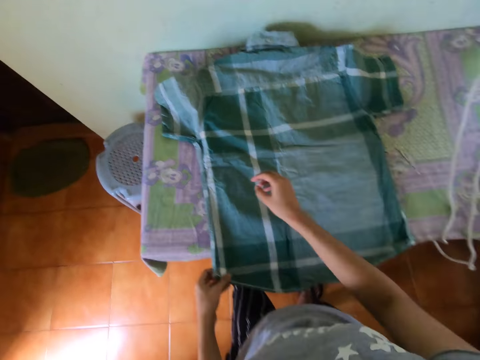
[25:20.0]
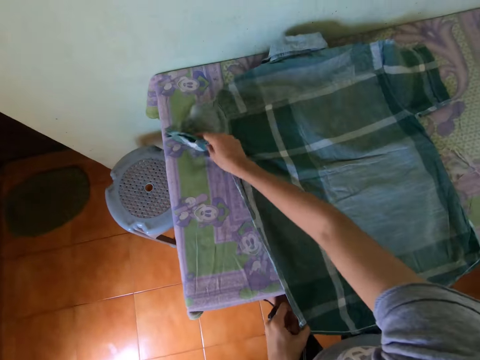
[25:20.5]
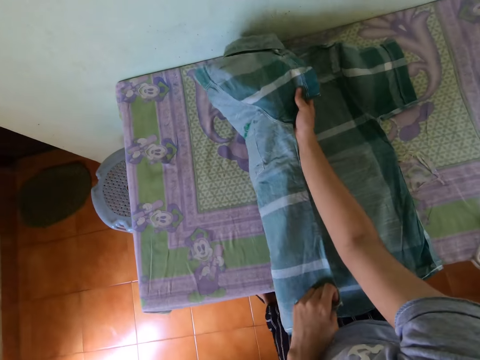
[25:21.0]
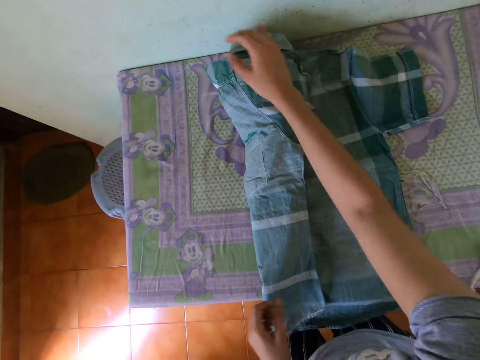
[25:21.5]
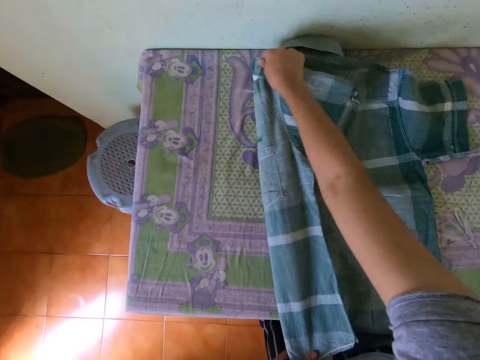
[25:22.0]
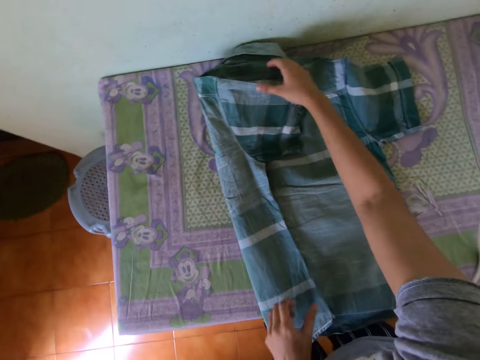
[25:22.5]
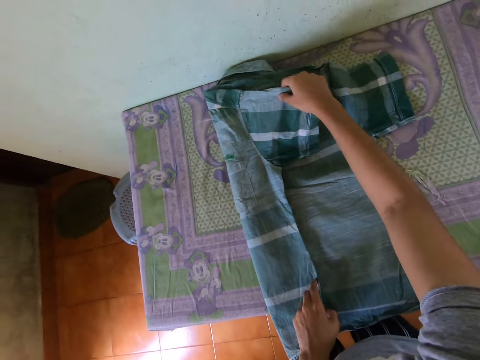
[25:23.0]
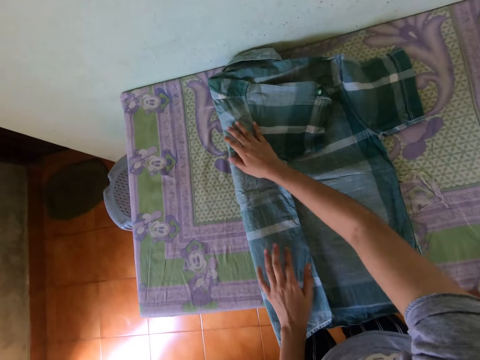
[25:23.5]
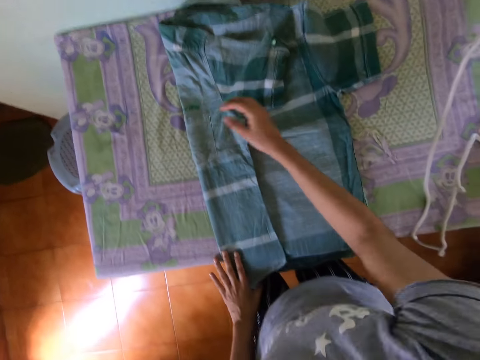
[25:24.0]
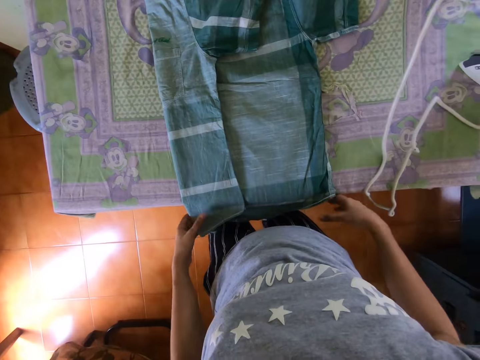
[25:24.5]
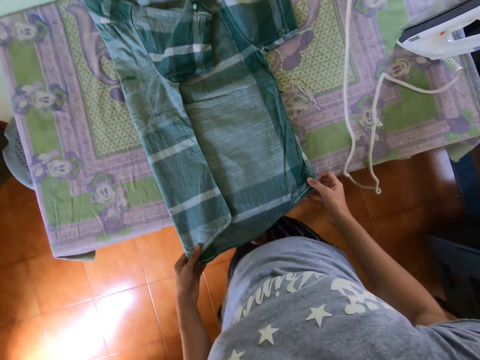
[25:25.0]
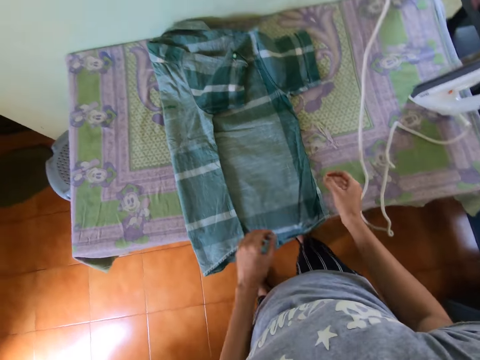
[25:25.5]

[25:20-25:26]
The camera wearer folds the shirt.

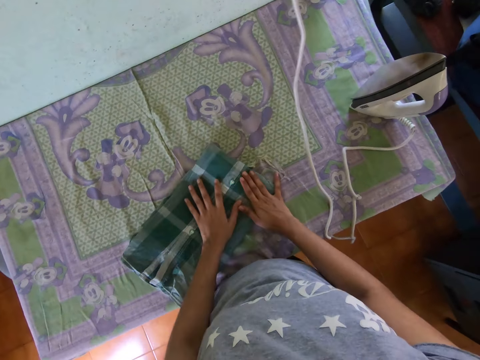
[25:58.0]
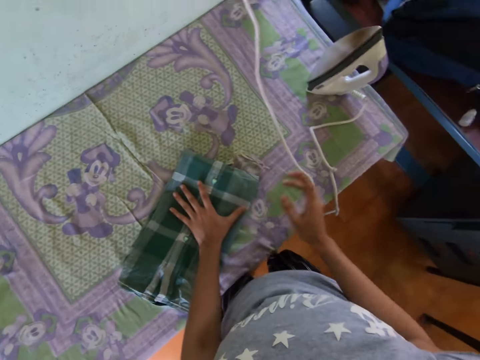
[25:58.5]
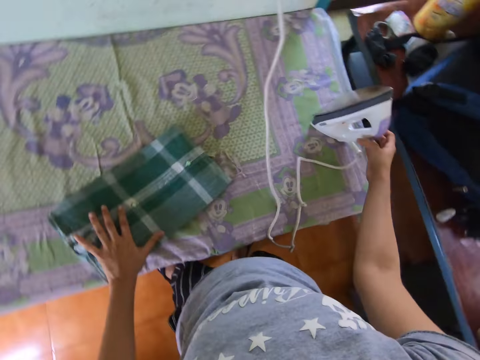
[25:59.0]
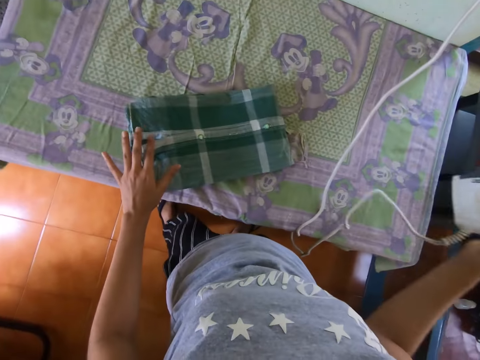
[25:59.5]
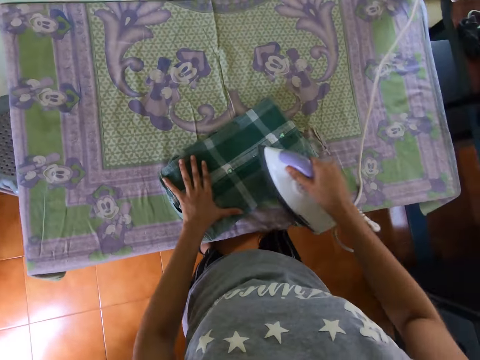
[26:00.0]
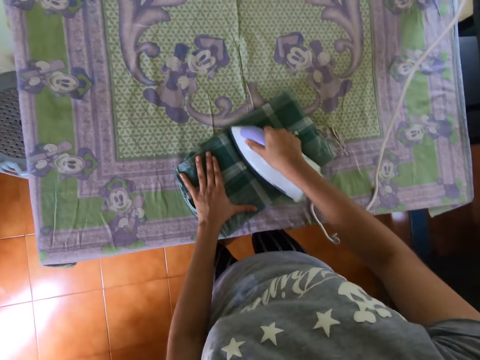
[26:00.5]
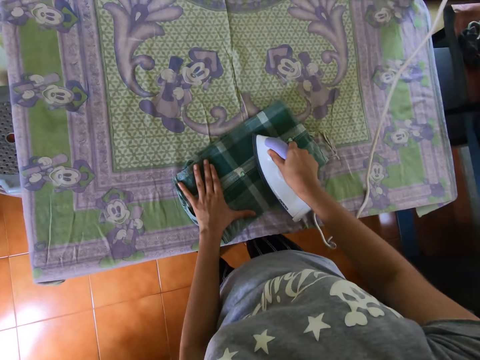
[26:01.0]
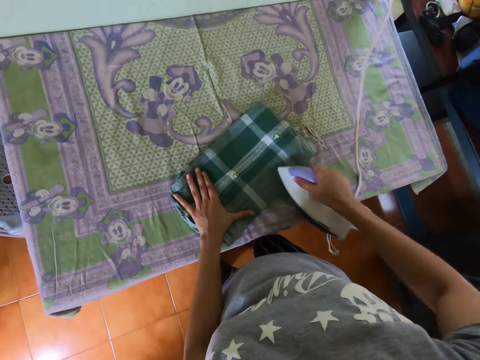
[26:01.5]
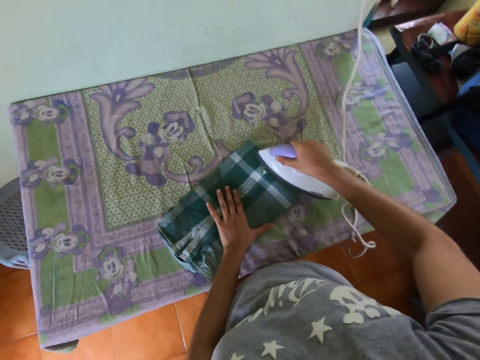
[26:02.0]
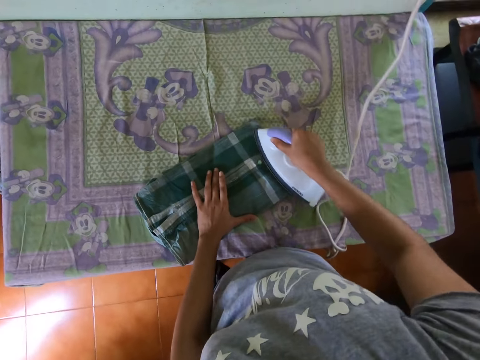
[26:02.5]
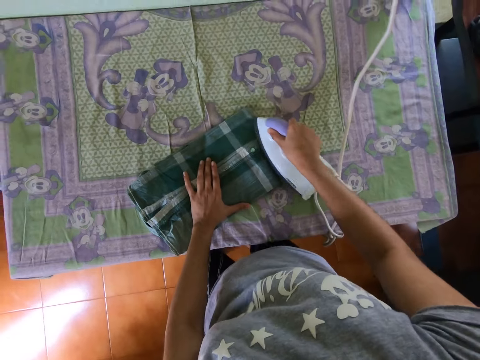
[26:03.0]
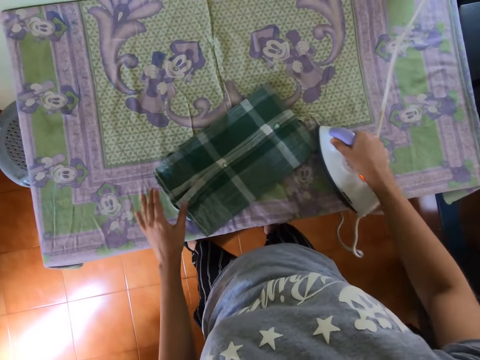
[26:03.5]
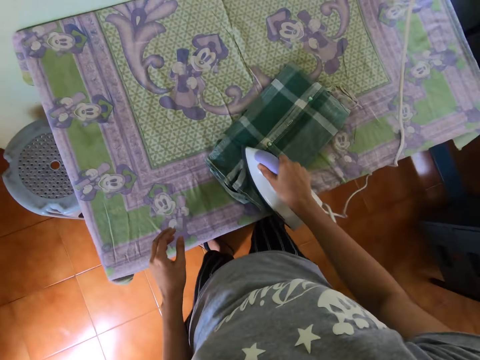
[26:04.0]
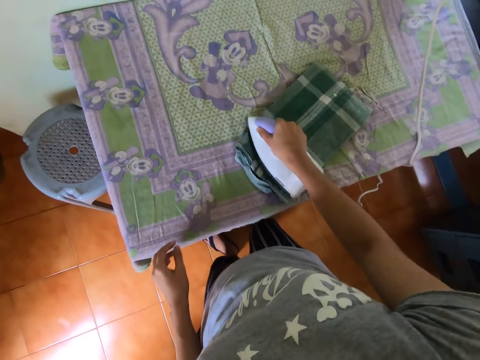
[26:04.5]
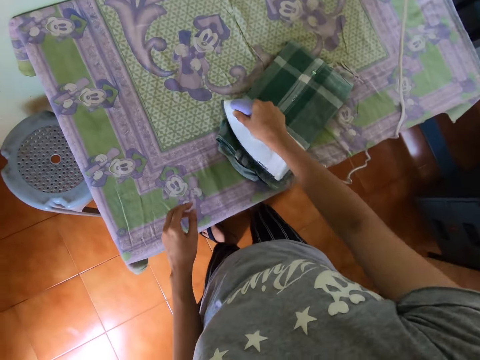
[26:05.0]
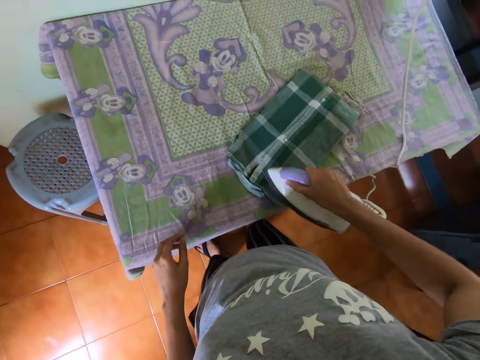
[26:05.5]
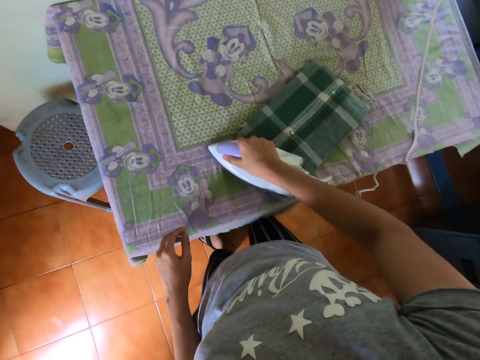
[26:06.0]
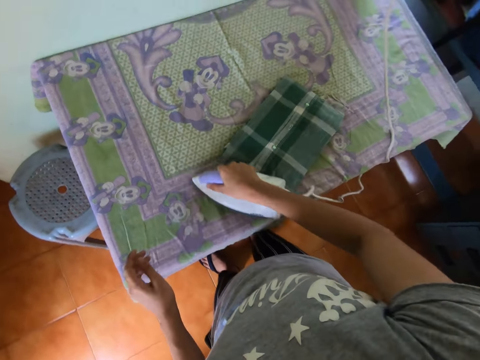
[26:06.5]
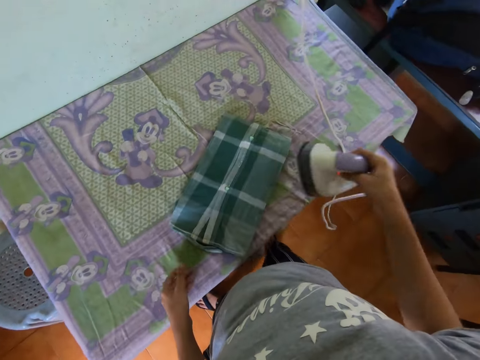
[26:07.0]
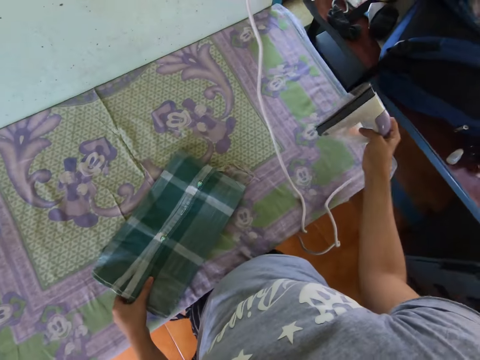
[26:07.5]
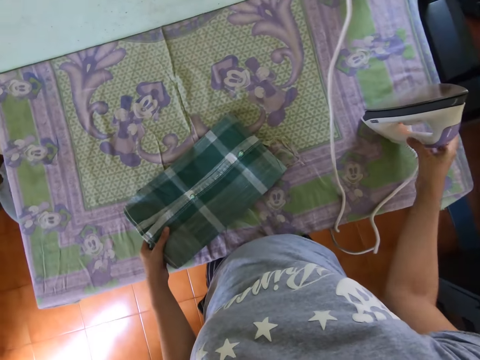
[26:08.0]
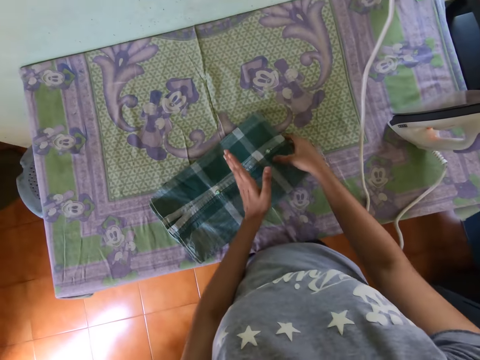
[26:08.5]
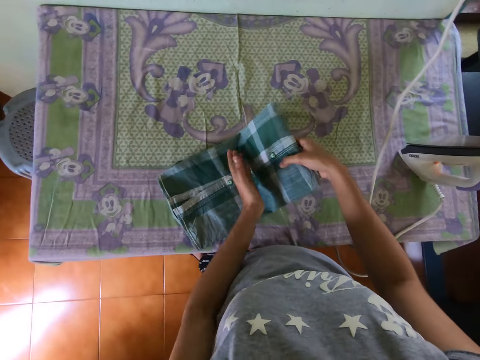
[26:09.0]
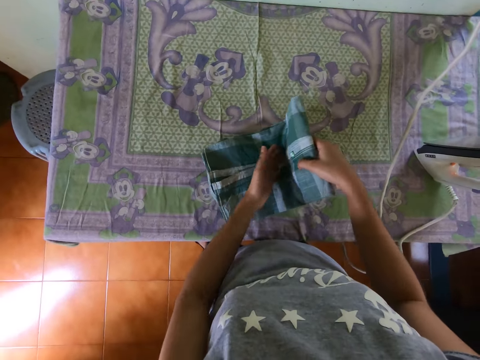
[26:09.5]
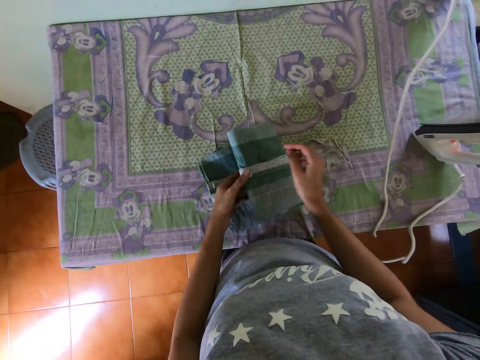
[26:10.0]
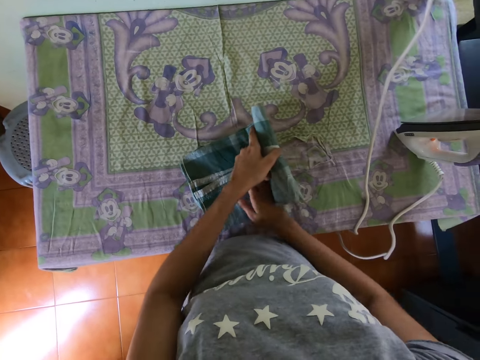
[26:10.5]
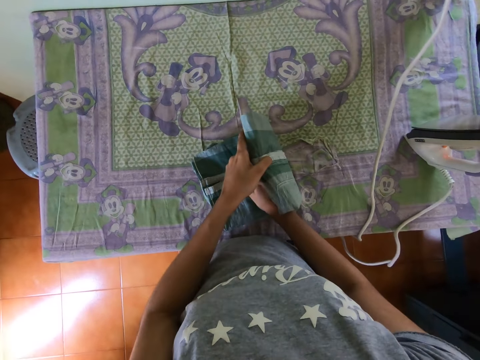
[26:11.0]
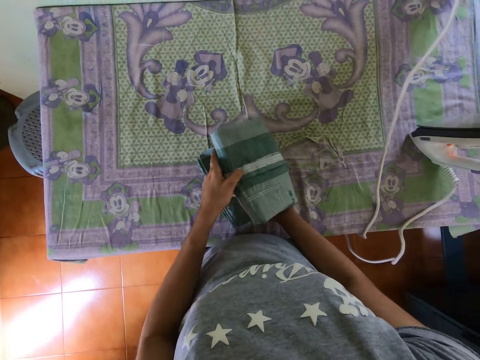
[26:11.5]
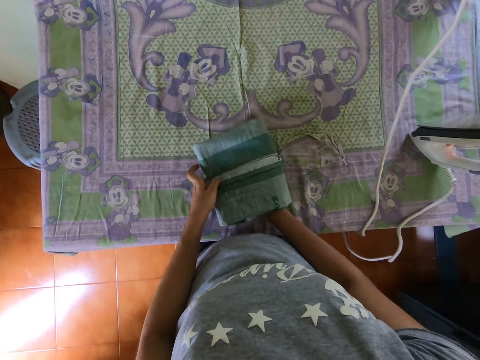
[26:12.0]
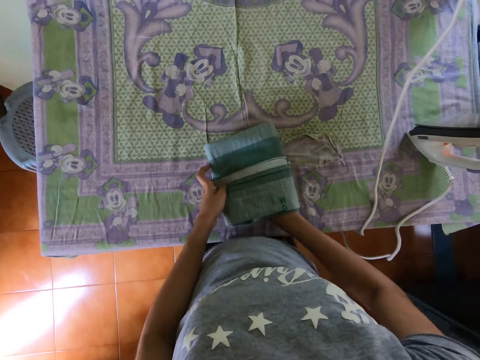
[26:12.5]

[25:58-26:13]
The camera wearer picks up the iron or iron box. They iron the shirt using the iron box. They put the iron on the table. They fold the shirt.

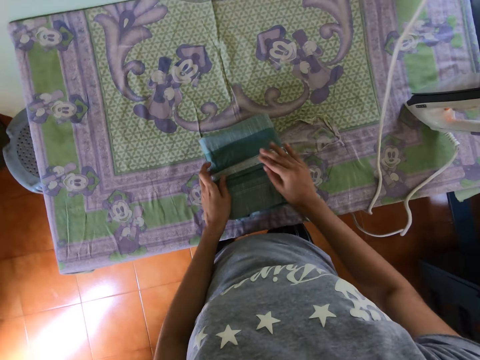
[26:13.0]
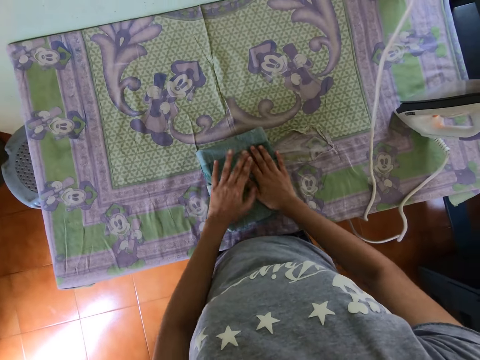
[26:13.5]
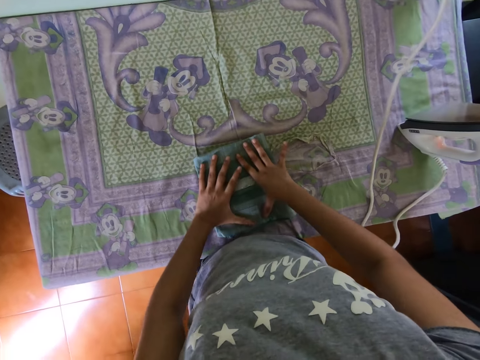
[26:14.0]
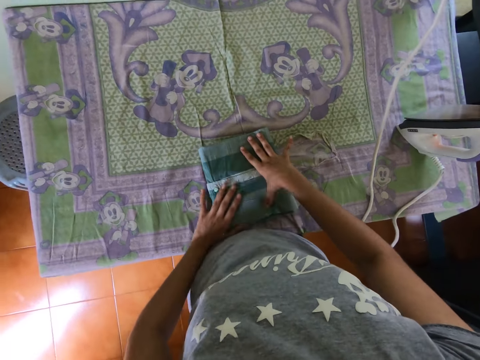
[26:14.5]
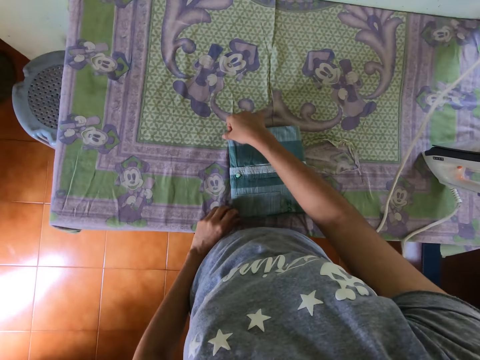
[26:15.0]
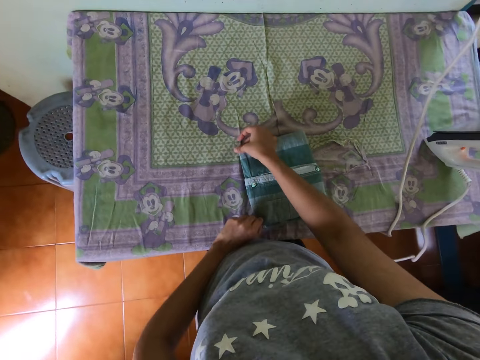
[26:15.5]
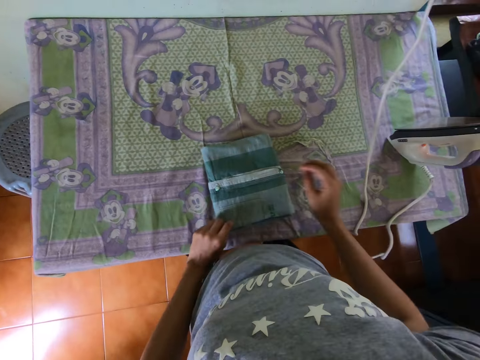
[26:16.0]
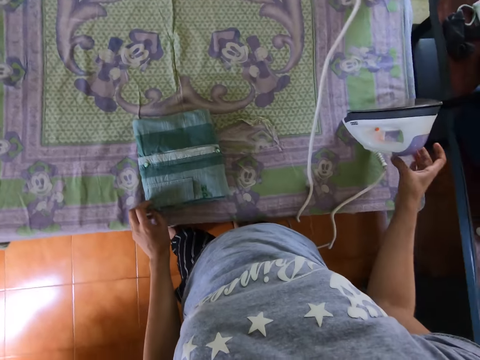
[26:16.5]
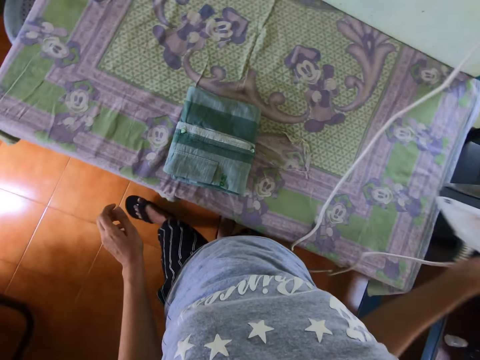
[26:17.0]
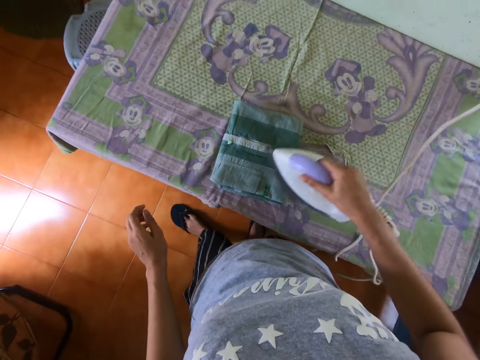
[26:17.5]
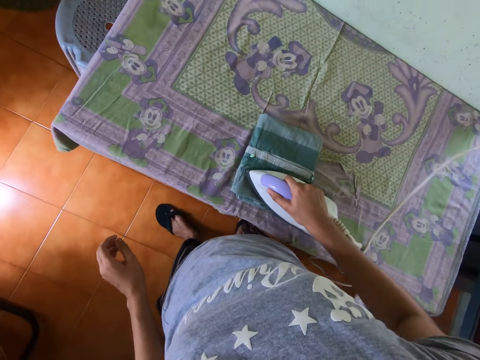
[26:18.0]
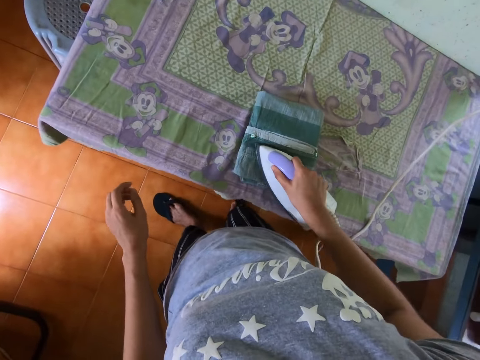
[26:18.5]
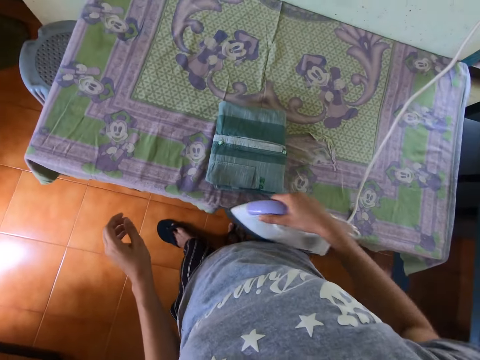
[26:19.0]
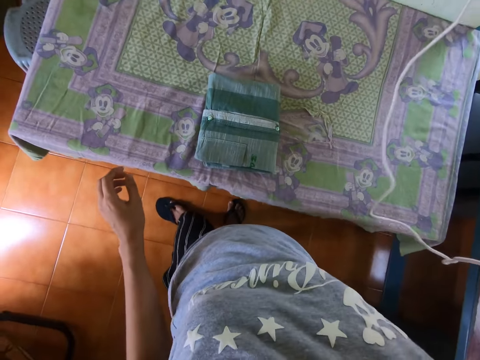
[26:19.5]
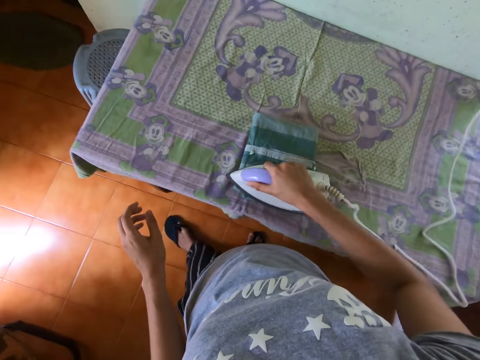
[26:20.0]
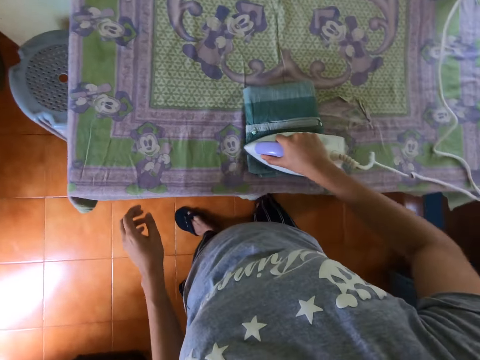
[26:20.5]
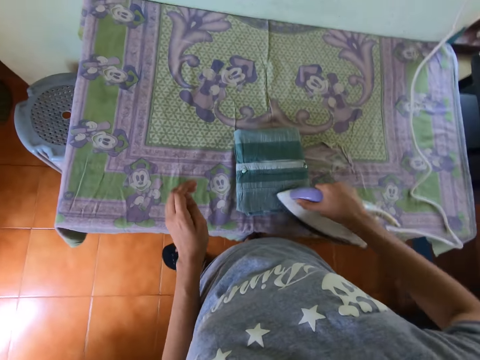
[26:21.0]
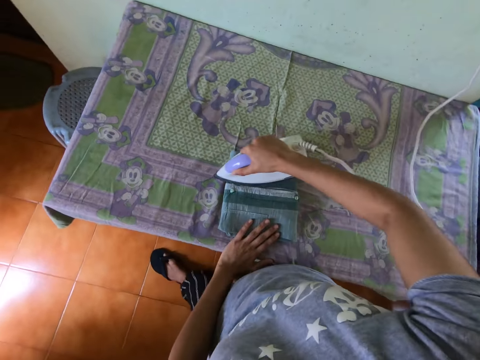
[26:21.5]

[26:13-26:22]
The camera wearer picks up the iron box. They iron the shirt using the iron box.
